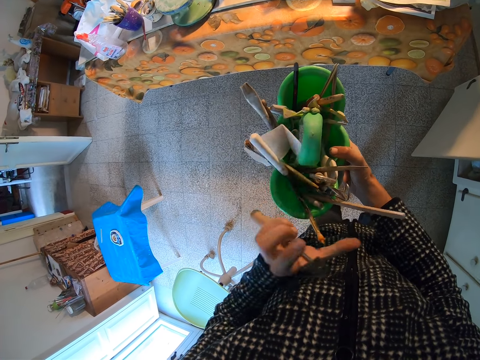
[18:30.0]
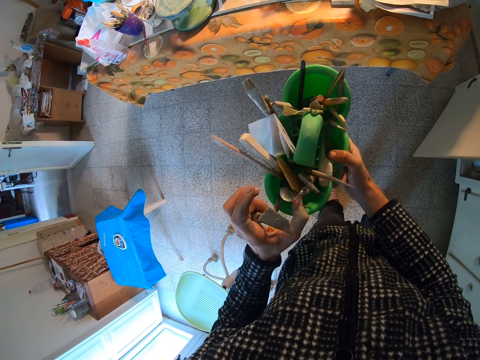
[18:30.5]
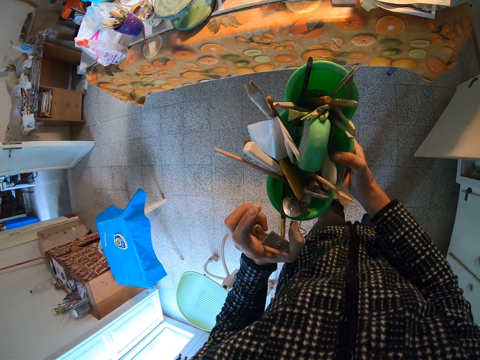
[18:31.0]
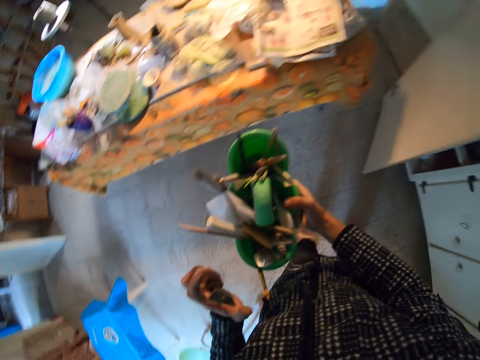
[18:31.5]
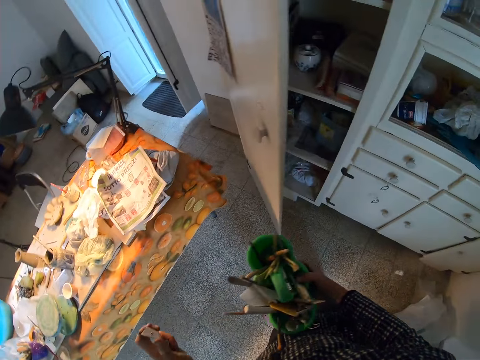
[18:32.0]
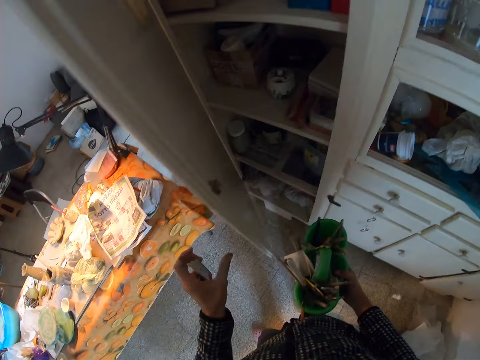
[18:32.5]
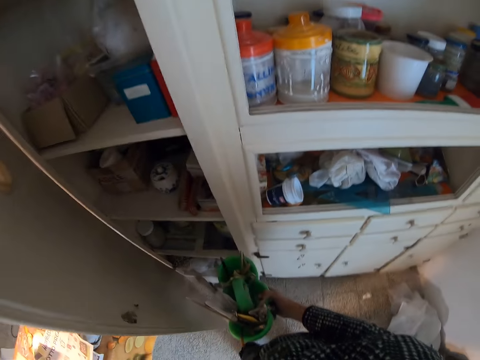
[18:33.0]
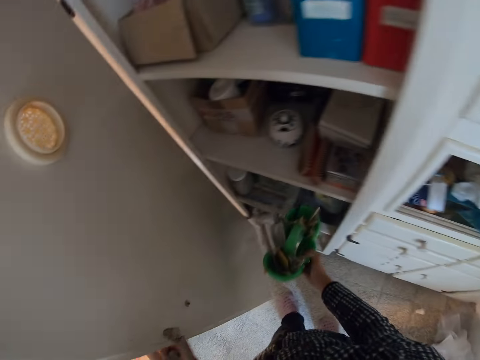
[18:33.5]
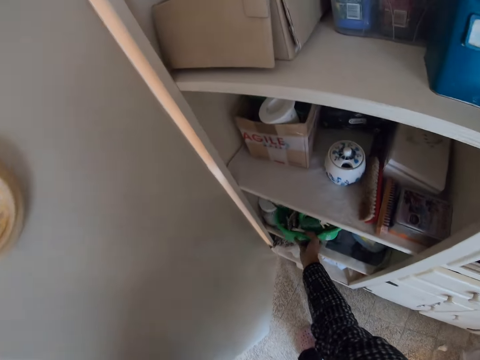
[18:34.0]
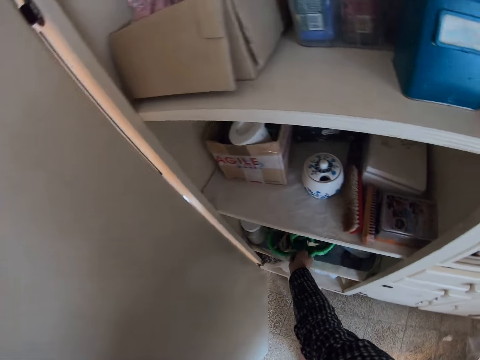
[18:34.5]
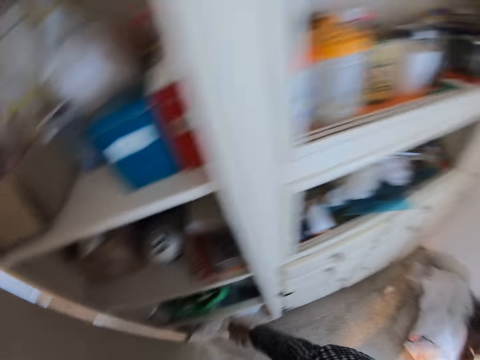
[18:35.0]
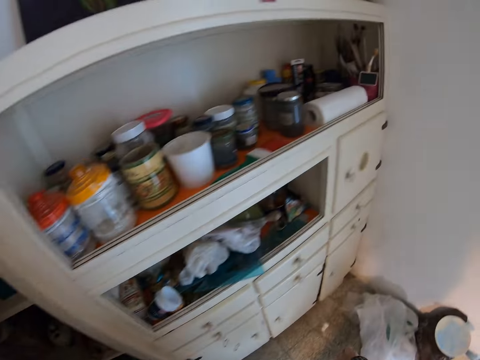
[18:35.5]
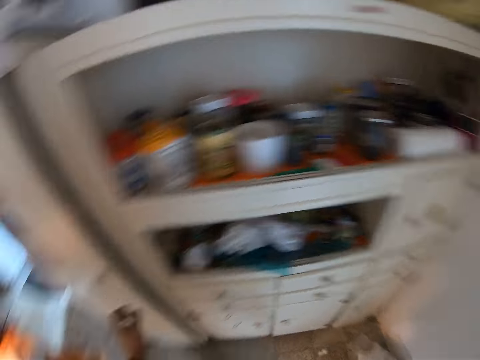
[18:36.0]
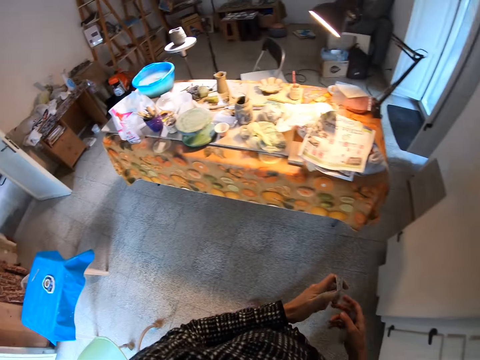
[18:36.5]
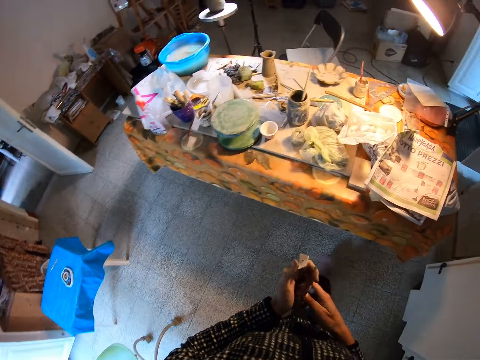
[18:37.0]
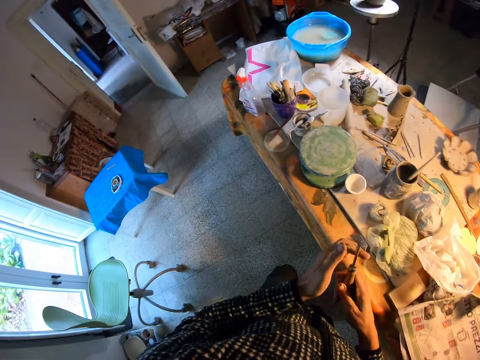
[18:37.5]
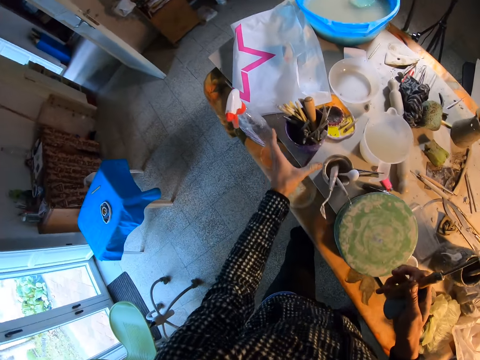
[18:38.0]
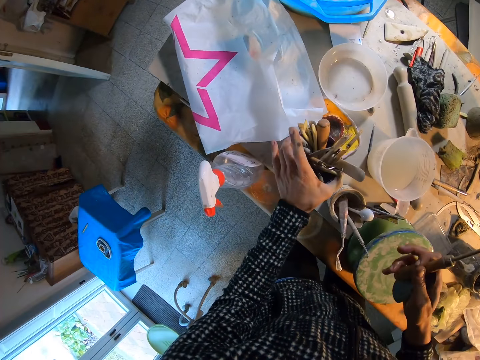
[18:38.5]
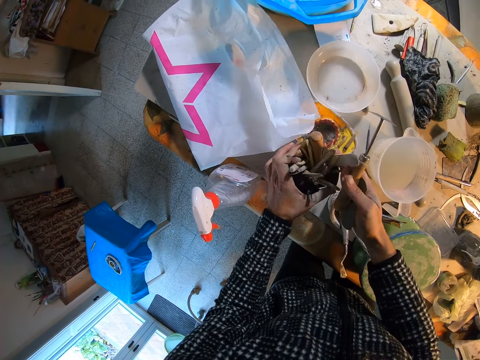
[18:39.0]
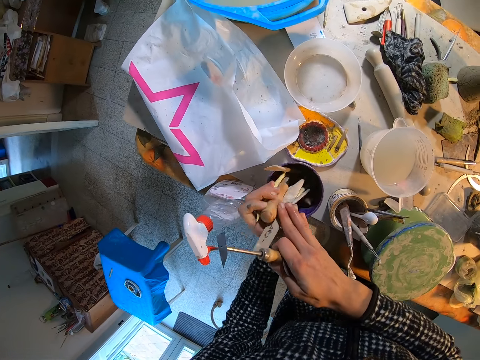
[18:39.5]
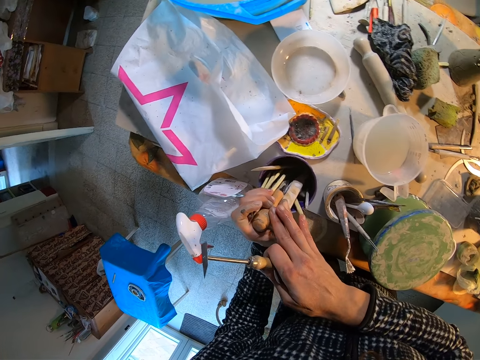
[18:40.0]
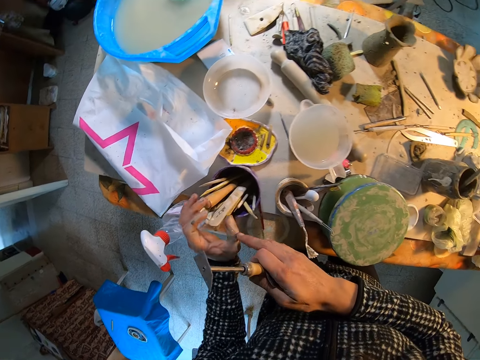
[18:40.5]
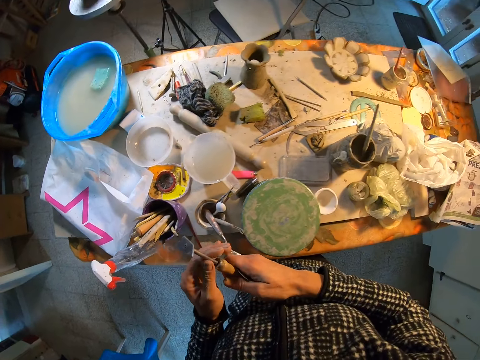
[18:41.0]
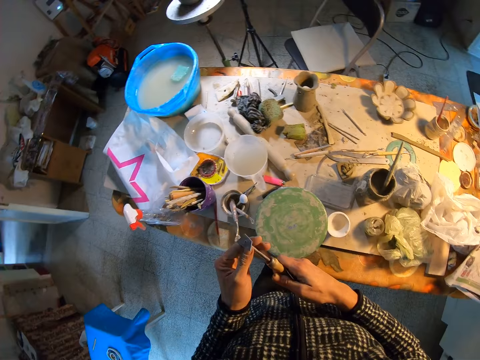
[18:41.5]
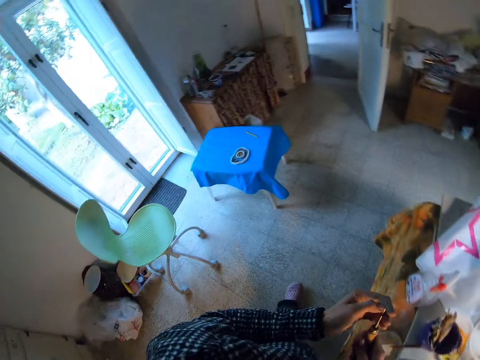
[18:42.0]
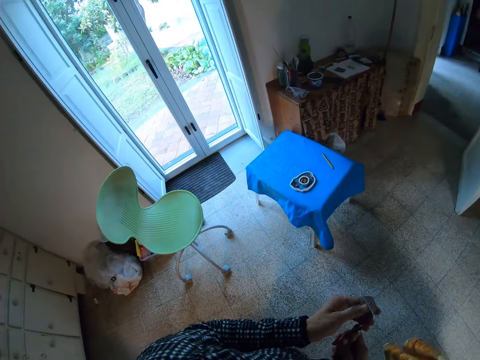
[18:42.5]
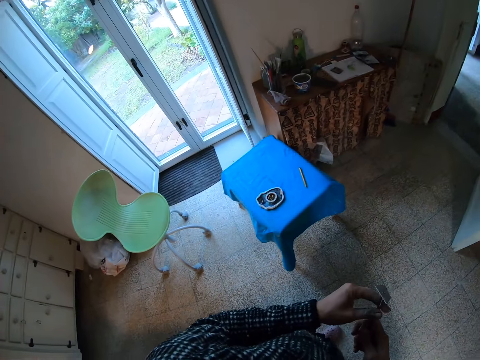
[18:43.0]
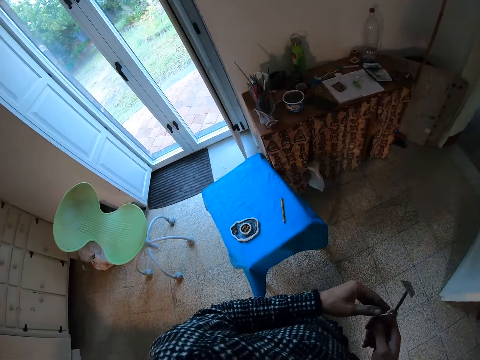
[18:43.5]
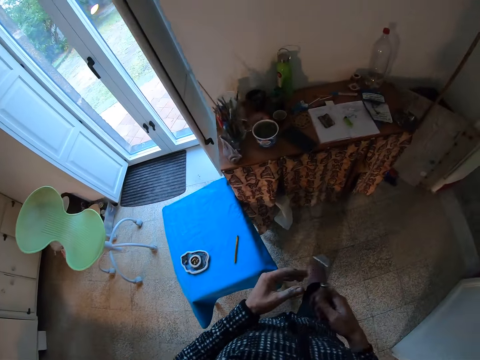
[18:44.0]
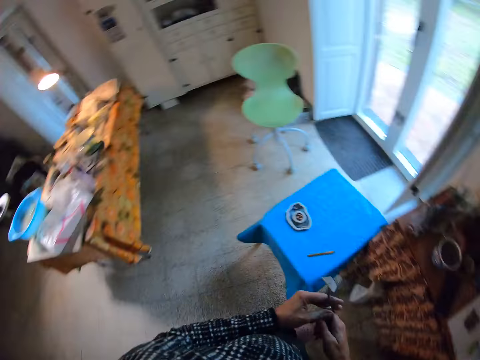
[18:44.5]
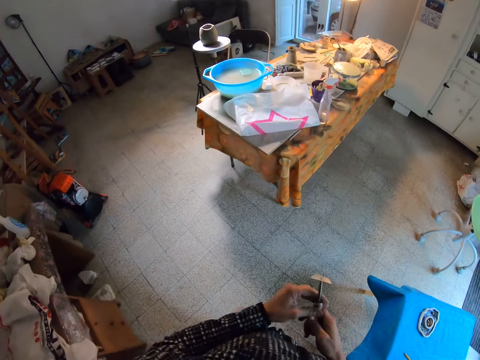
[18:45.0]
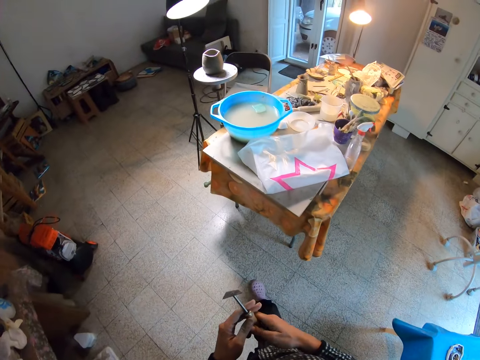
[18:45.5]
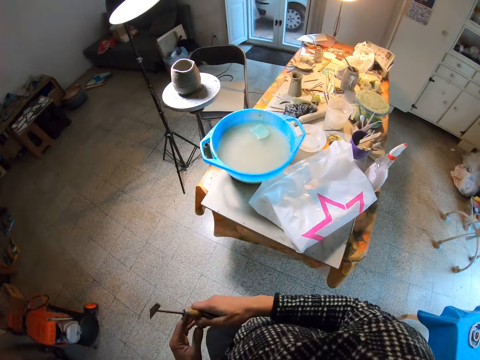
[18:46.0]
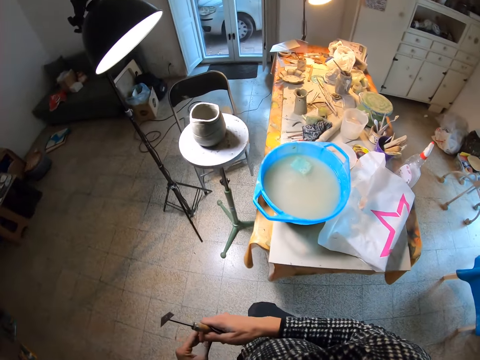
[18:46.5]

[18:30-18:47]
The camera wearer puts the container of pottery tools into the cabinet with his right hand. He closes the cabinet door with his left hand. He walks around, moves the tools and walks around.

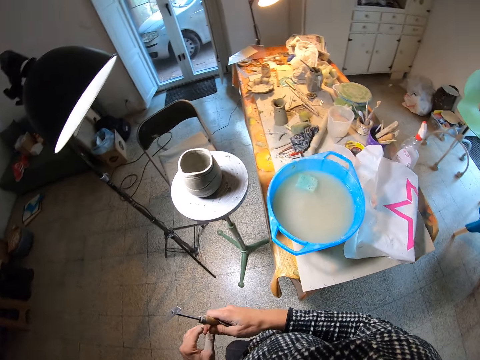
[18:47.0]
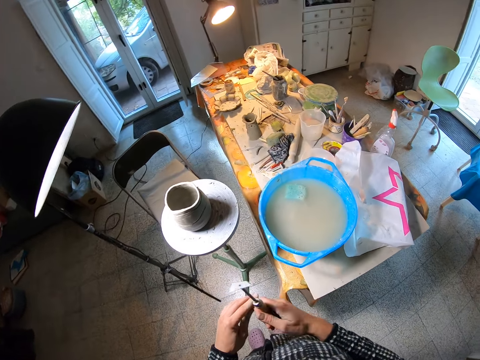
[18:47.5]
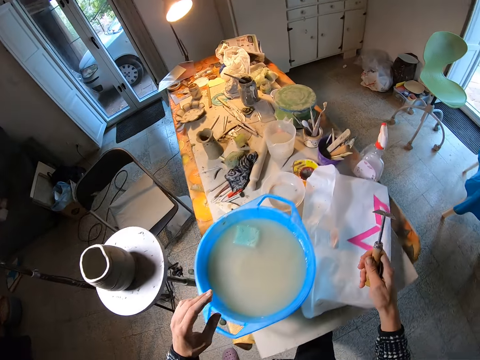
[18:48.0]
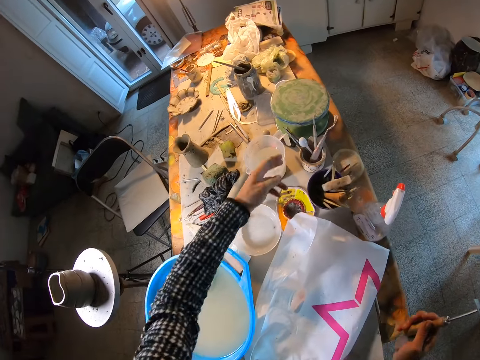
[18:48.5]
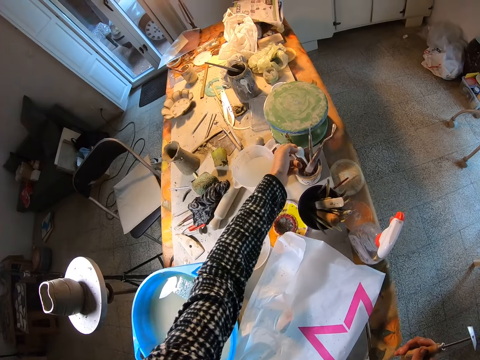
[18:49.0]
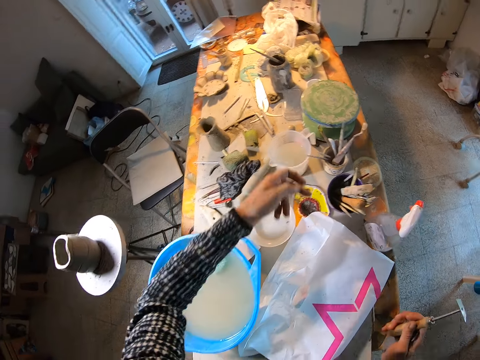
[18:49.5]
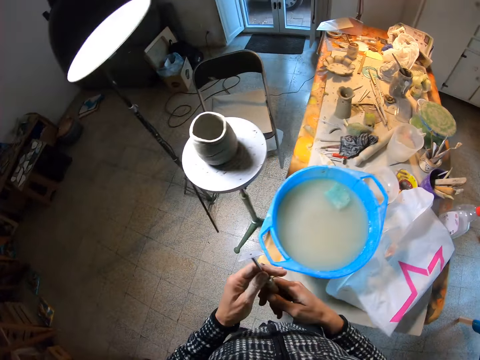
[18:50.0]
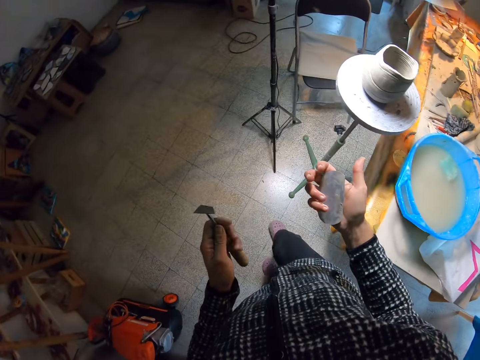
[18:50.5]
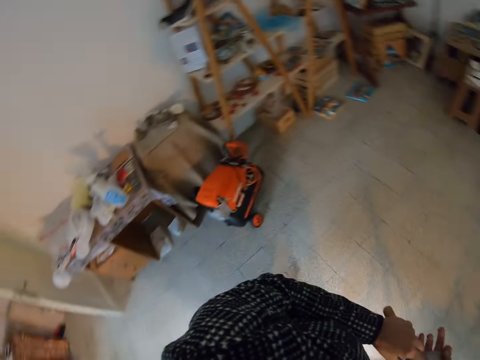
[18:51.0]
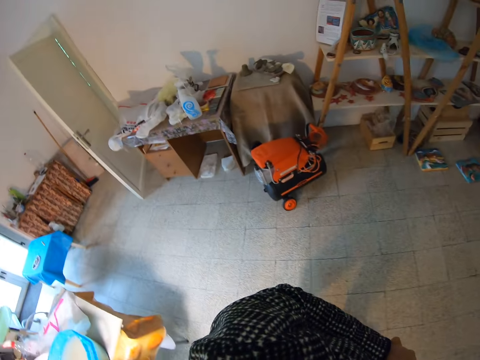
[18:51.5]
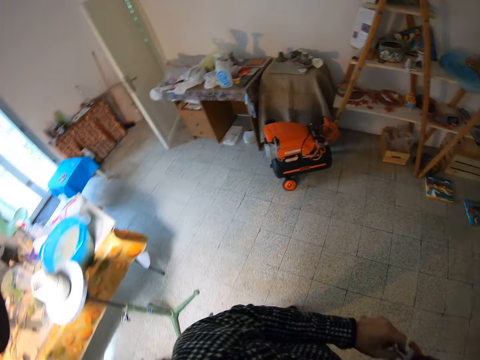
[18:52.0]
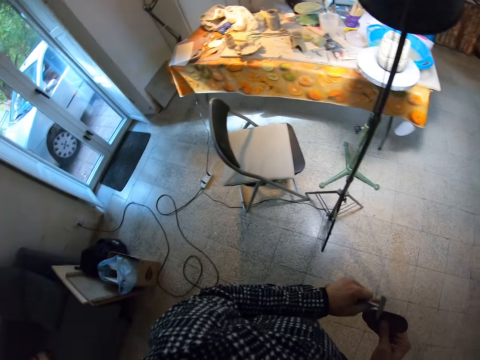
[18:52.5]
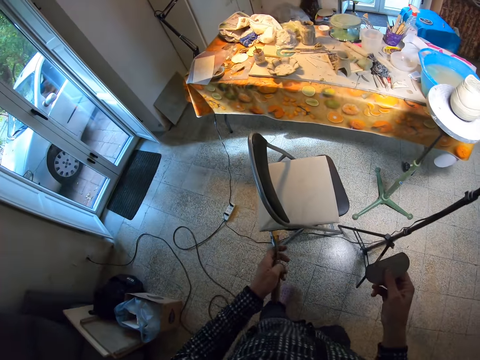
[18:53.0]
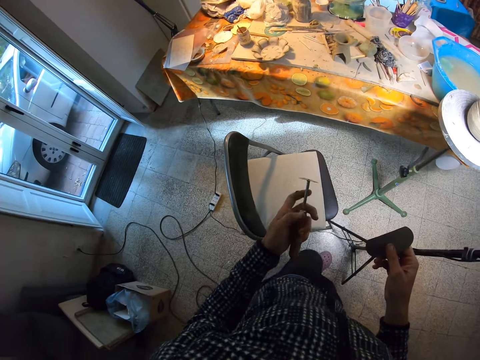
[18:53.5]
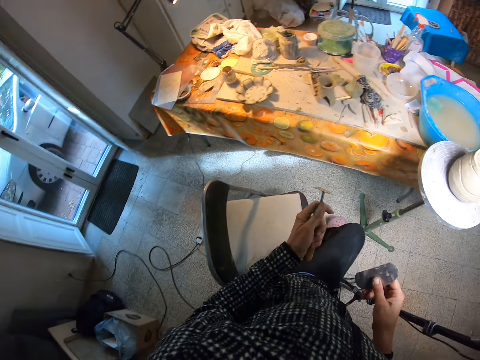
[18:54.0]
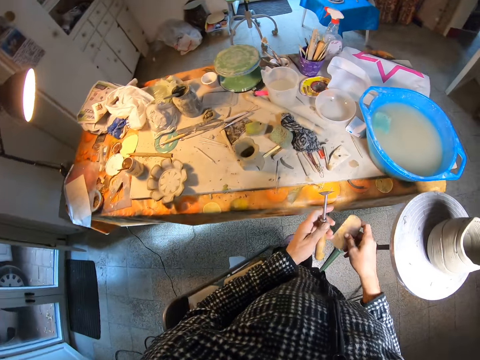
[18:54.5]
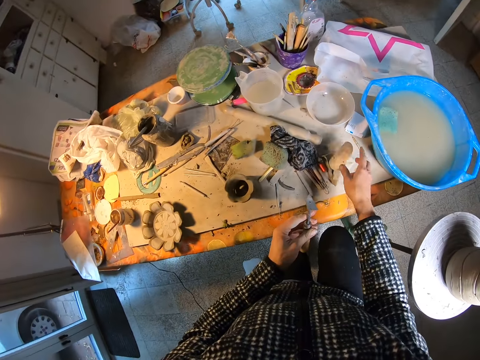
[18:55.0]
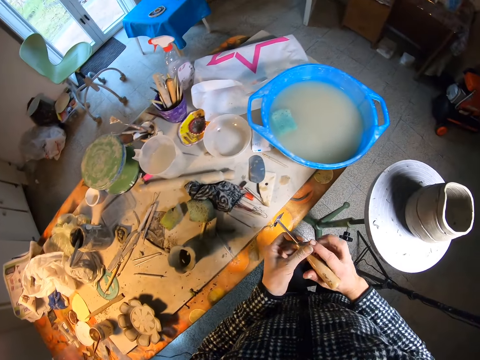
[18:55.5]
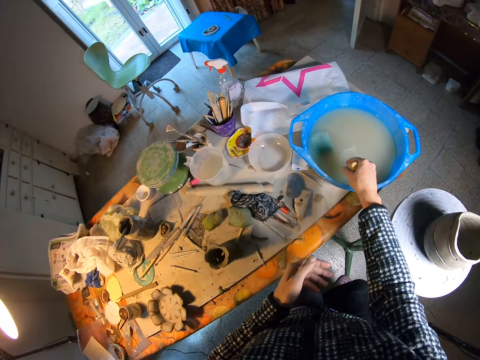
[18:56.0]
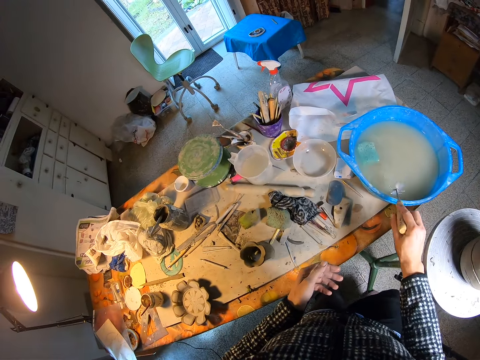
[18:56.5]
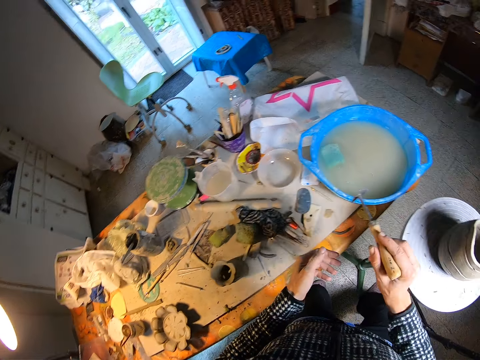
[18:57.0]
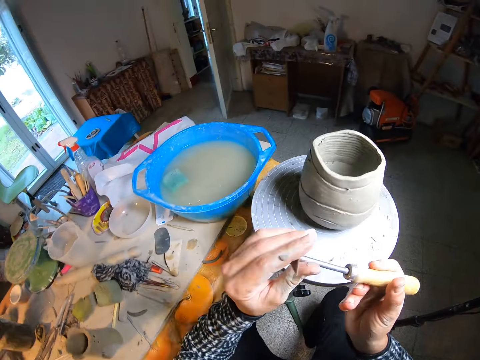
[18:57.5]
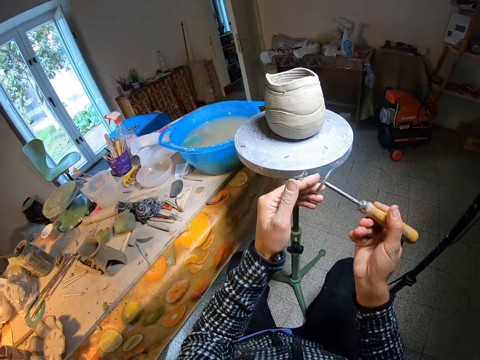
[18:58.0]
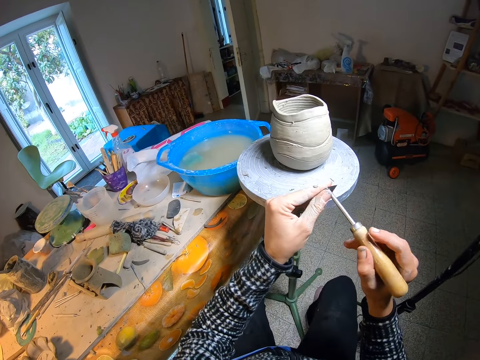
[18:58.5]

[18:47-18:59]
The camera wearer touches something. He walks around. He drops the scraper or cutter on the workbench with his right hand. He rinses the carver in the bowl with liquid with his right hand.
